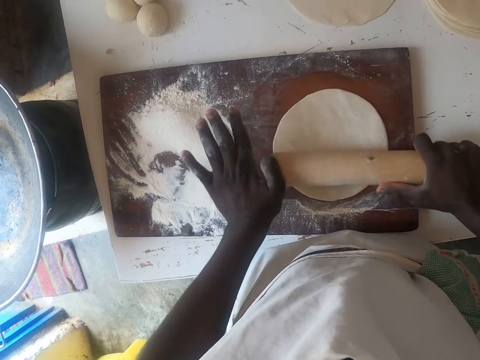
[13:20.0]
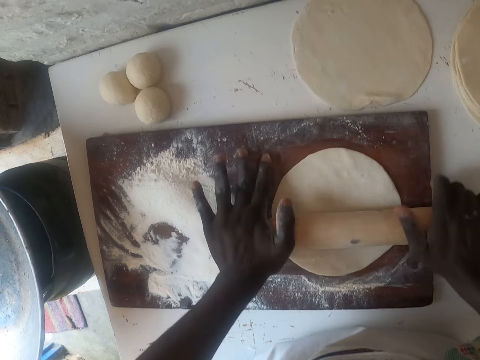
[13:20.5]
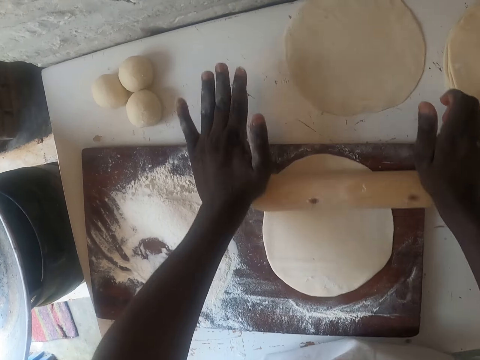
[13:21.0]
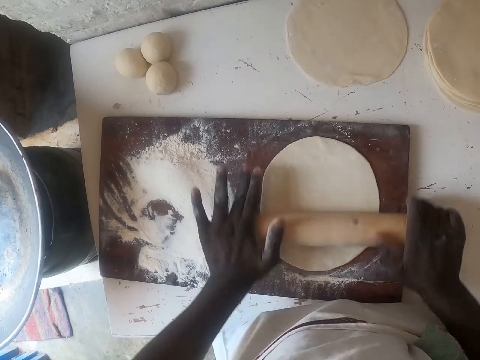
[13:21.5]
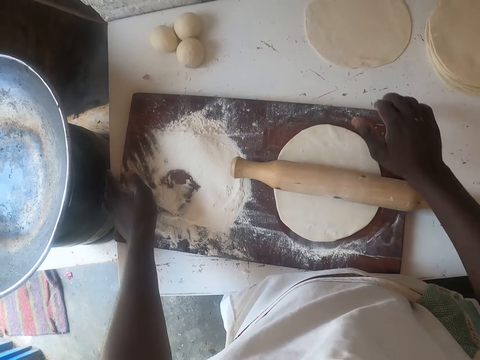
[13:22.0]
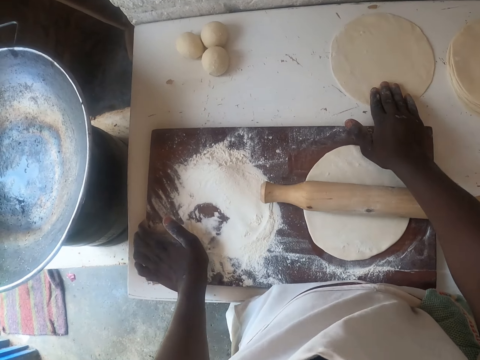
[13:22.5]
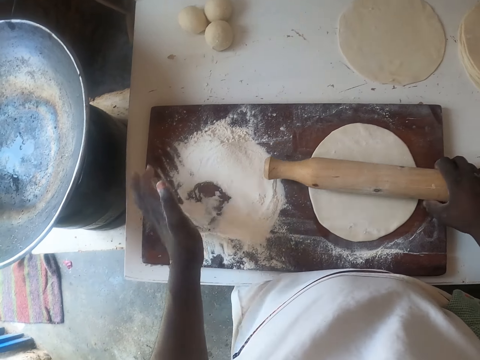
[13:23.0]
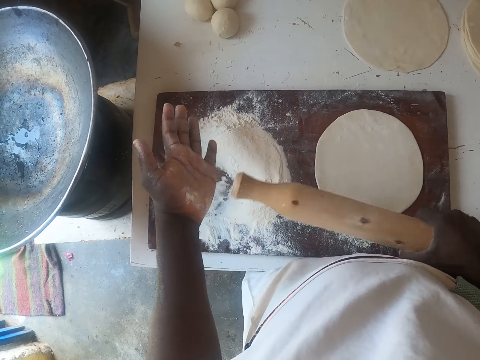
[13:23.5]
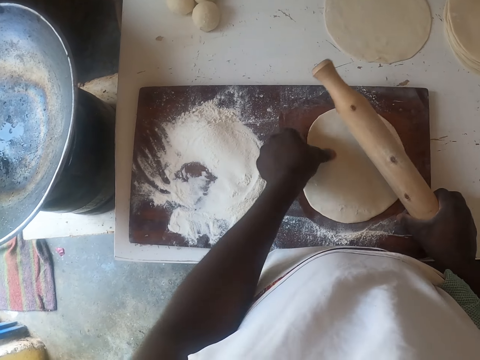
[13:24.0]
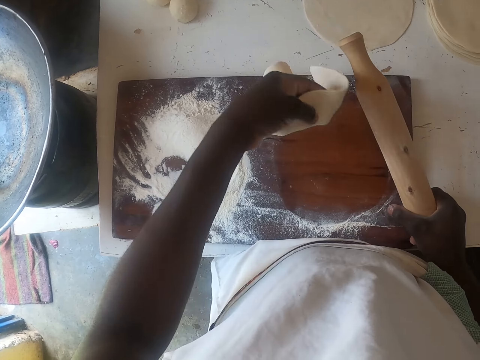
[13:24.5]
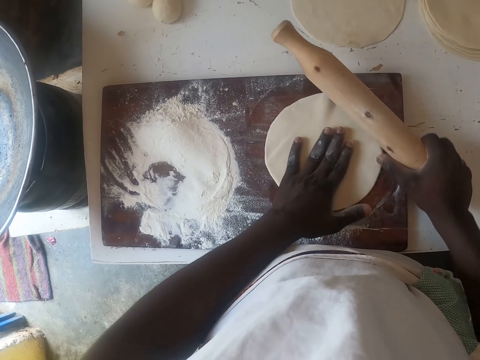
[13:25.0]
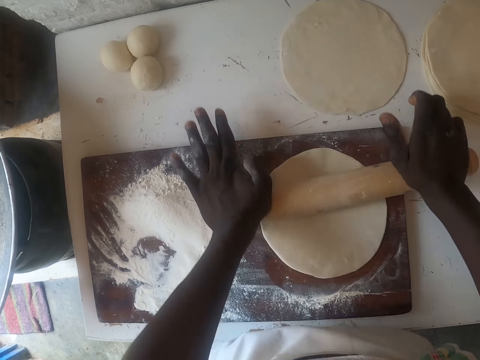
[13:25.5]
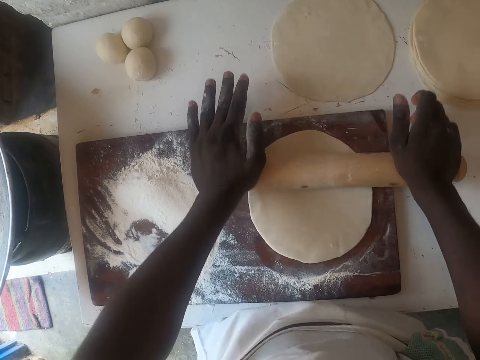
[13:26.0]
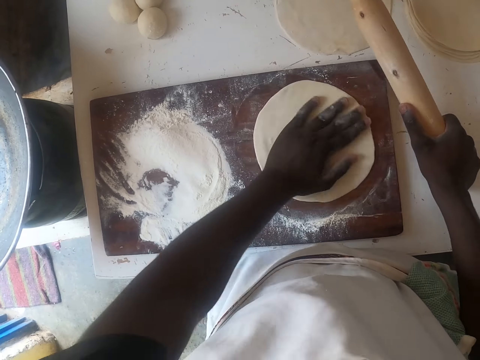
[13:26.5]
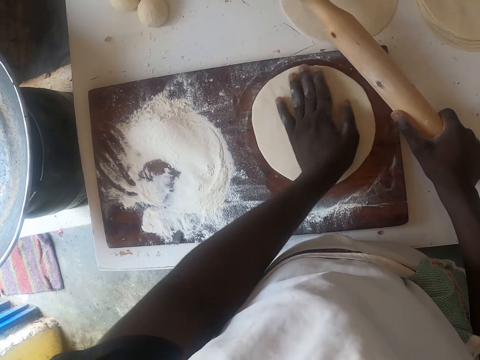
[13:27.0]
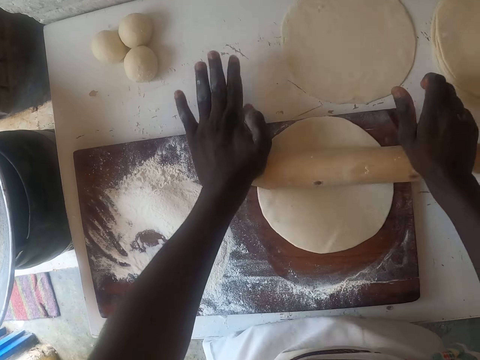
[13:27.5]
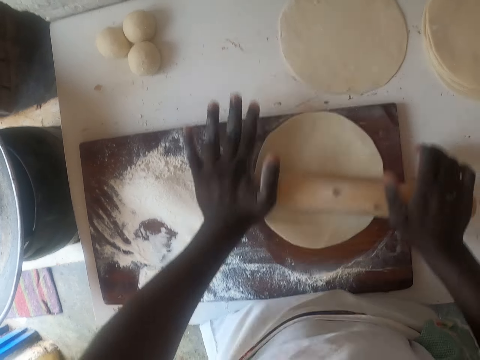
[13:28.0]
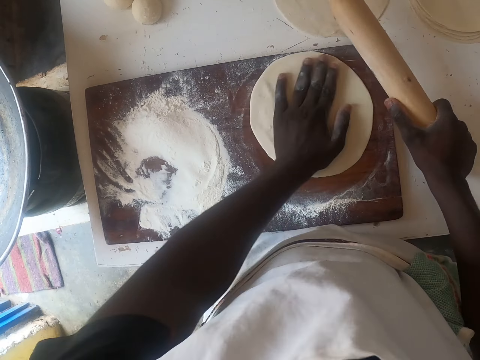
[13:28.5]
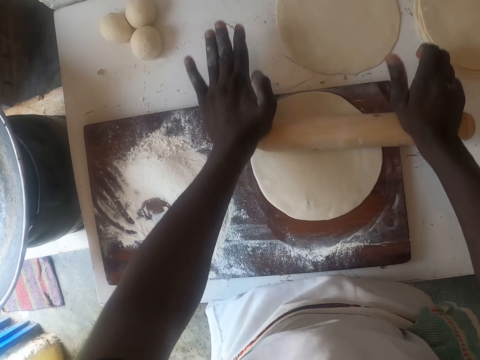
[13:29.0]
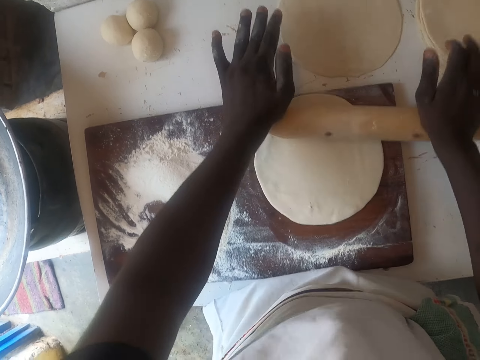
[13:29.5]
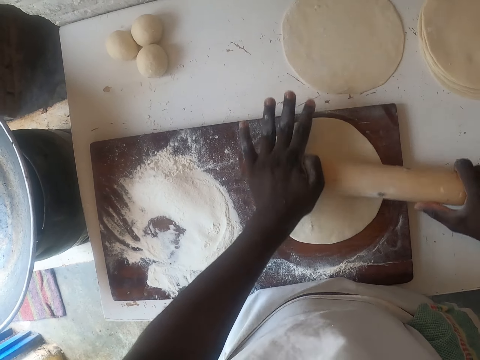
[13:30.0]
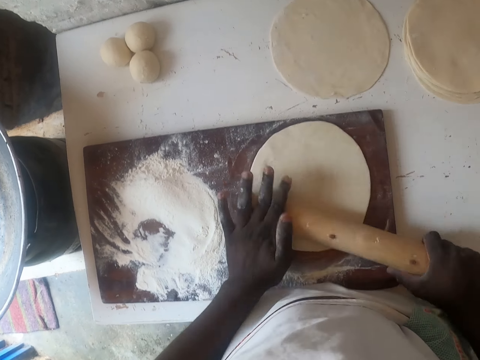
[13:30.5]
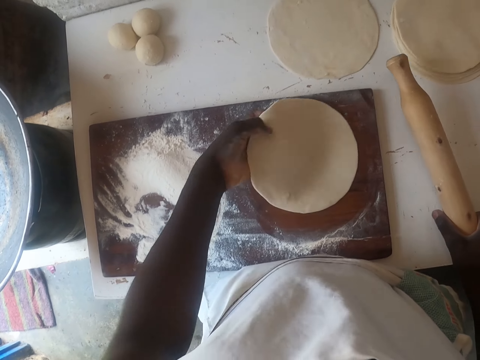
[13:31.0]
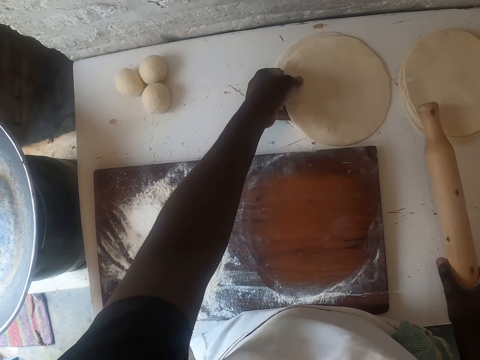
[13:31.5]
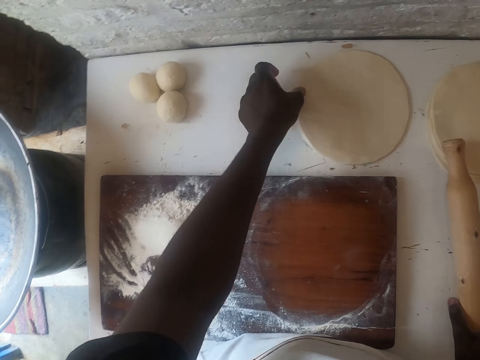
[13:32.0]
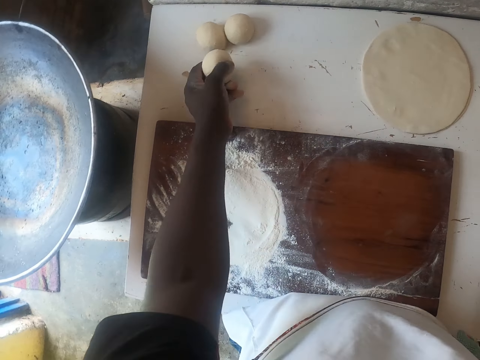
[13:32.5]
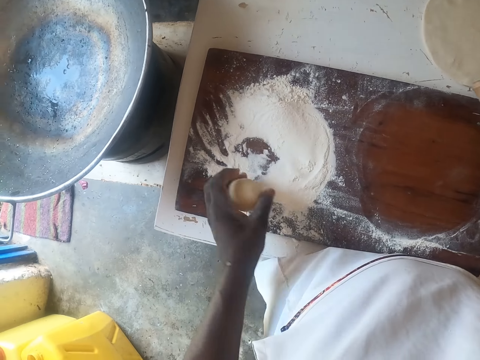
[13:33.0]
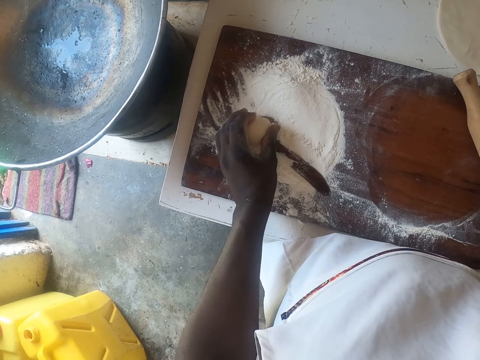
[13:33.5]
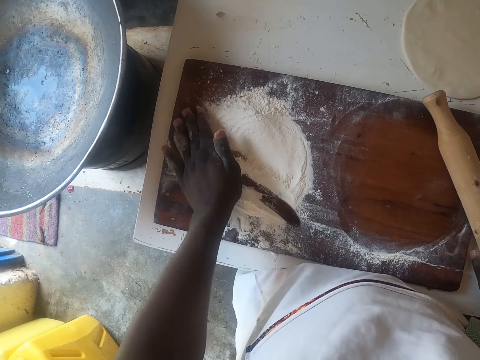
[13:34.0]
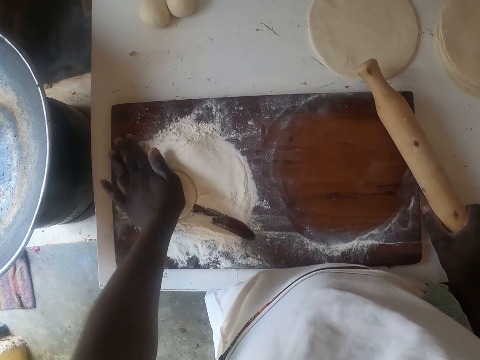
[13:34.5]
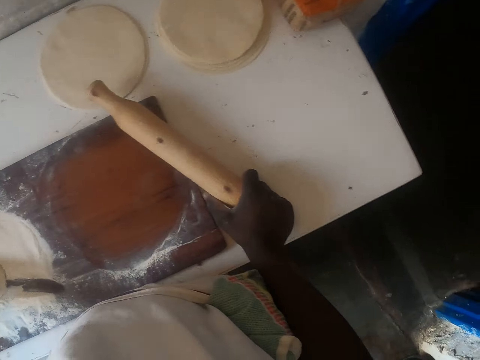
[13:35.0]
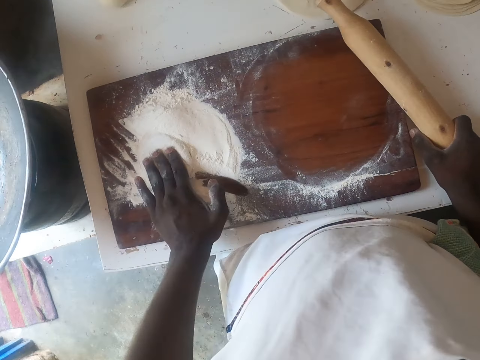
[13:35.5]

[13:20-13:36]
The camera wearer rolls a dough with a rolling stick. He moves the chopping board. He picks the rolling pin. He hits his right hand with the rolling stick. He turns the rolled dough. He rolls the dough with the rolling stick. He turns the rolled dough. He puts the rolled dough on the counter top. He picks the dough. He rolls the dough in flour and puts the dough in flour.

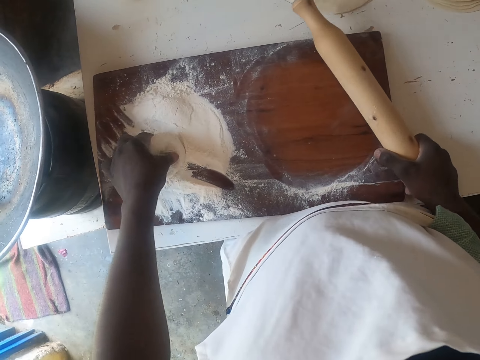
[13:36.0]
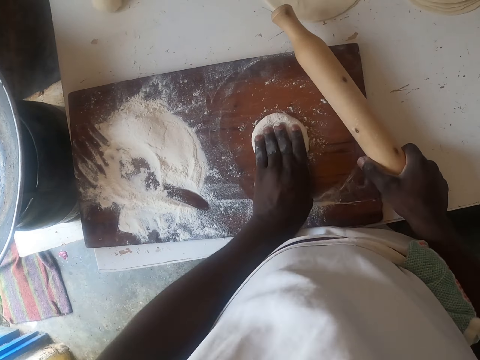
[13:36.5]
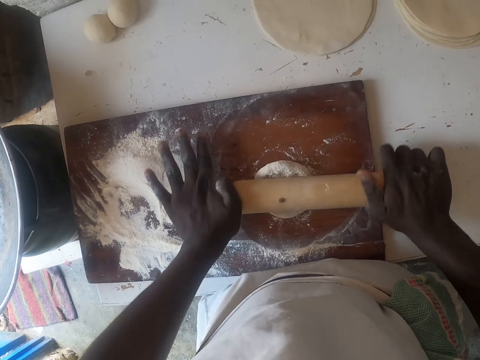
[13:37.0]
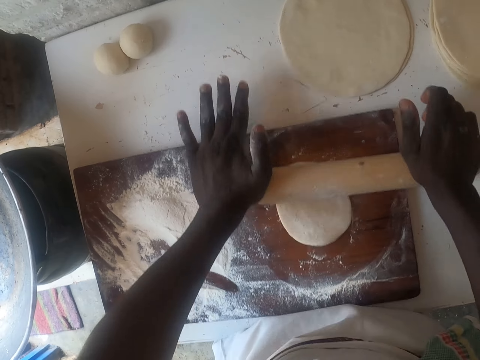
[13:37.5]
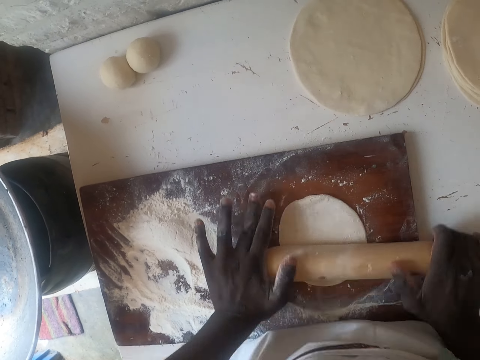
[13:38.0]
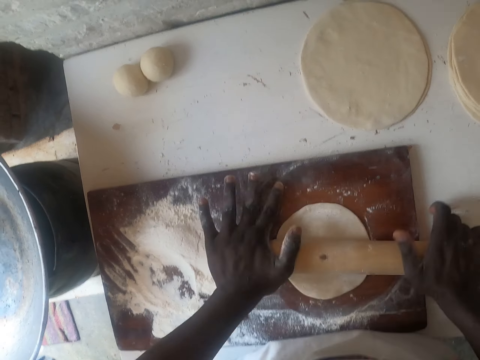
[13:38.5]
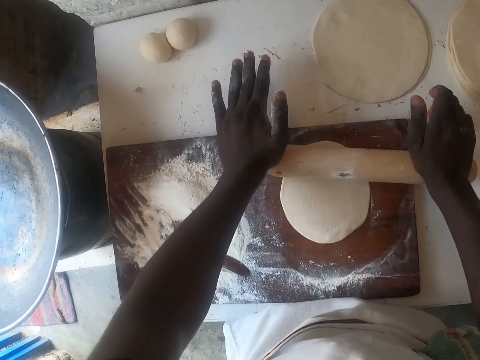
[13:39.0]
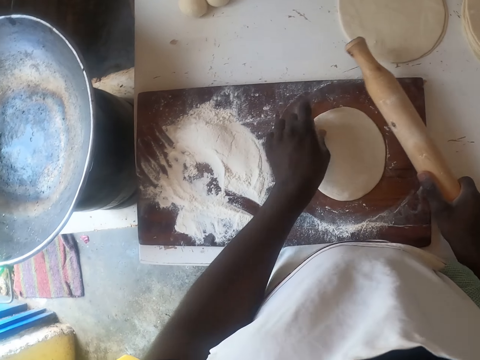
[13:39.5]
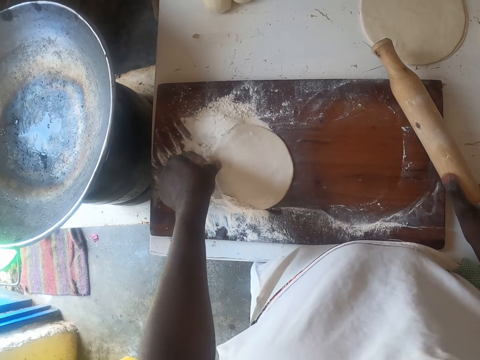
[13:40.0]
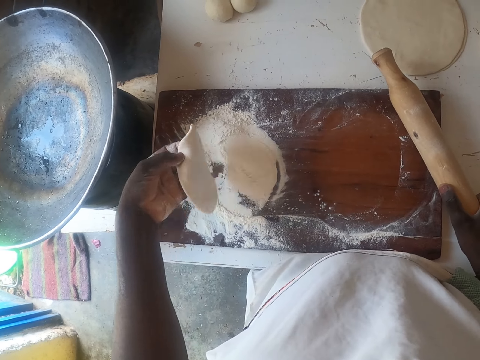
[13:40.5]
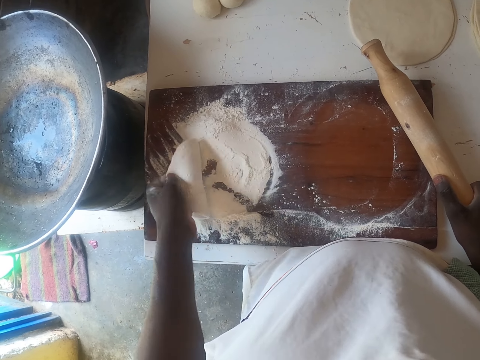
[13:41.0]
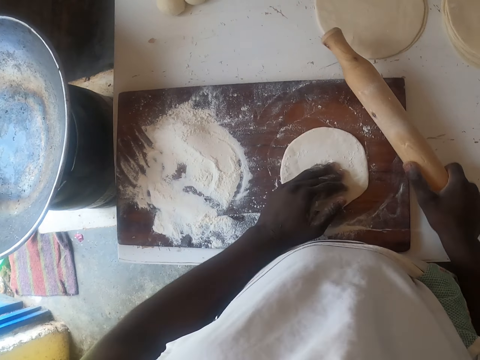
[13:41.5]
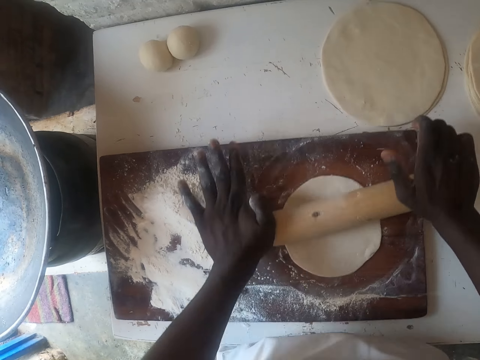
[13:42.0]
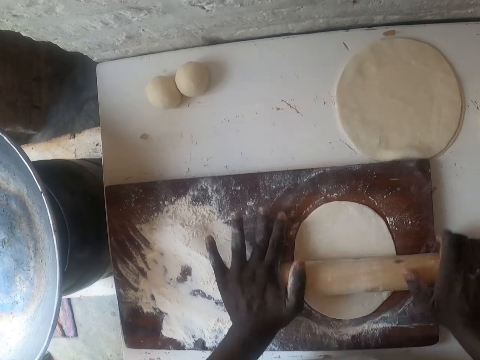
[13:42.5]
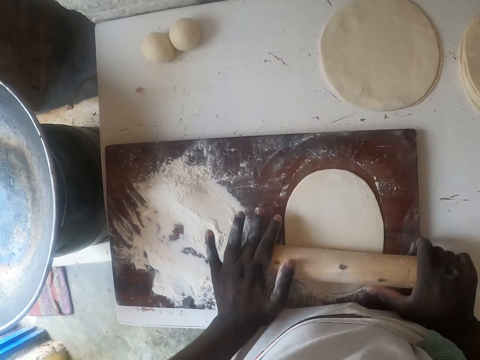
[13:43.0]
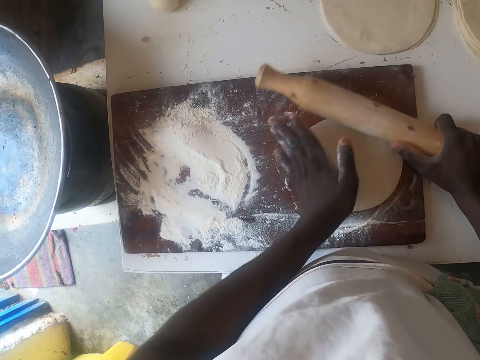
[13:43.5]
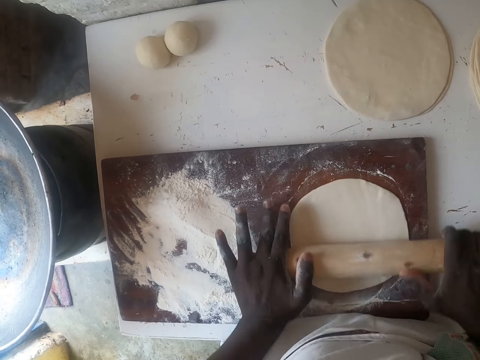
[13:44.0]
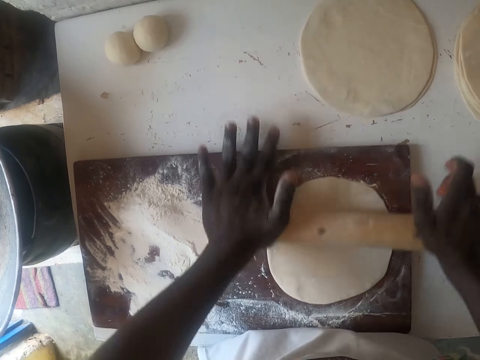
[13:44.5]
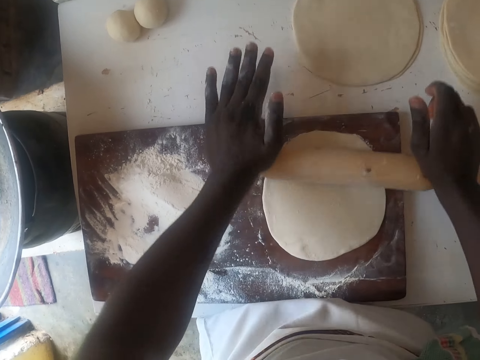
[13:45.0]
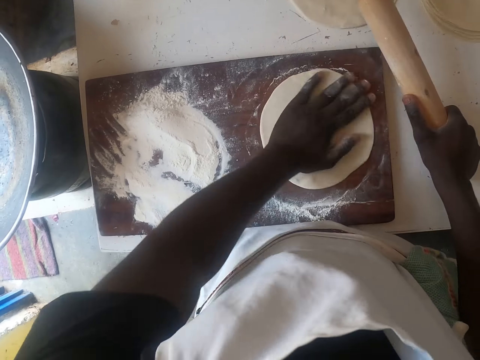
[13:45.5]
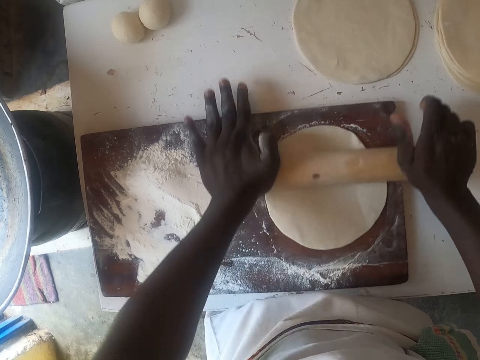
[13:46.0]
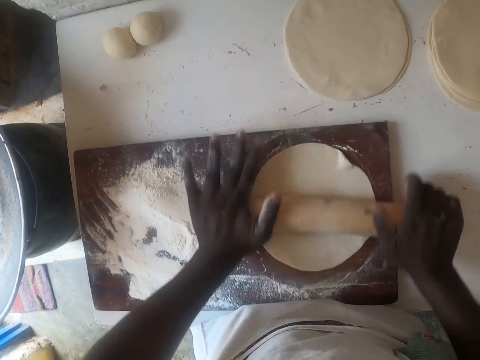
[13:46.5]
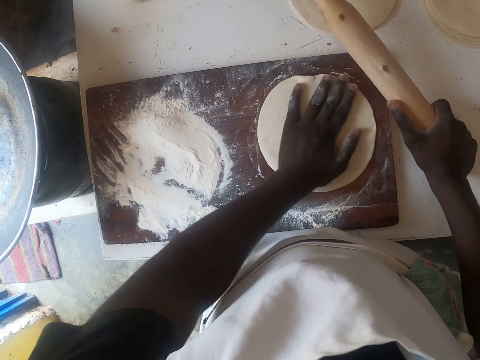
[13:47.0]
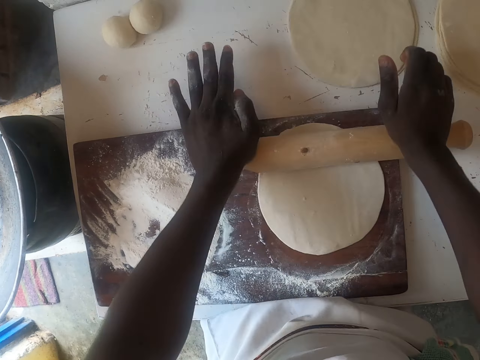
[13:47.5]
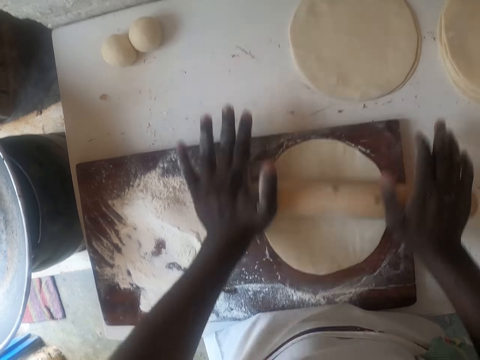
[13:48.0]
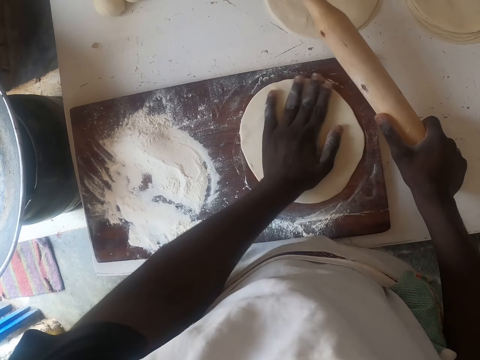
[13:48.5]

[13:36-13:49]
The camera wearer rolls a dough with a rolling stick. They put the dough in flour. They roll the dough with the rolling stick. They turn the rolled dough. They turn the dough and adjust the dough. They flatten the dough with a kneading stick. They adjust the dough and turn the dough. They flatten the dough with the kneading stick. They turn the dough.
